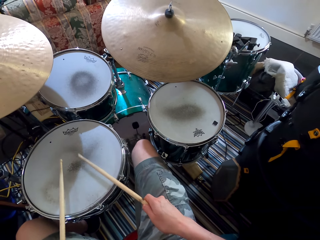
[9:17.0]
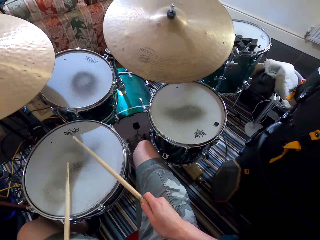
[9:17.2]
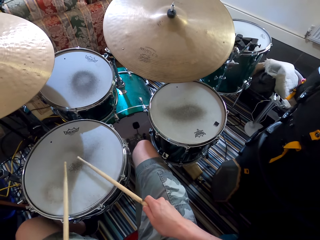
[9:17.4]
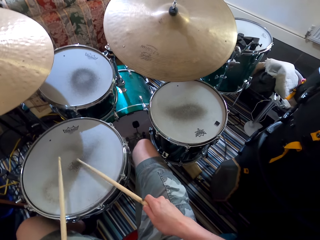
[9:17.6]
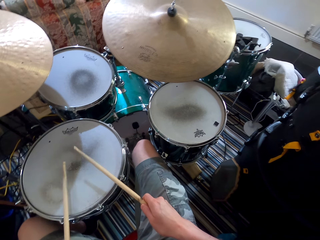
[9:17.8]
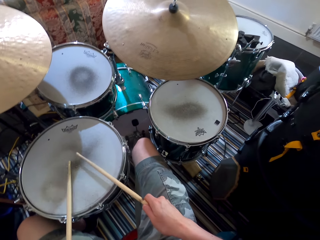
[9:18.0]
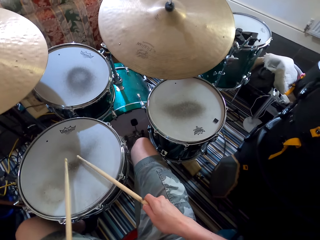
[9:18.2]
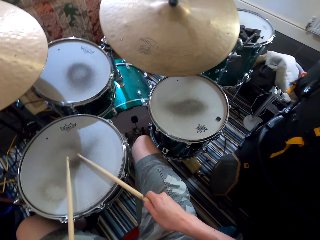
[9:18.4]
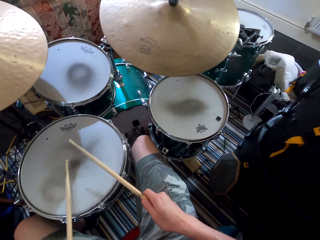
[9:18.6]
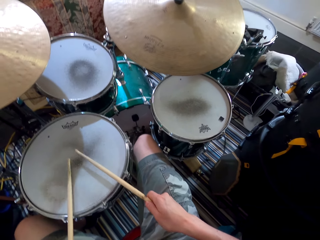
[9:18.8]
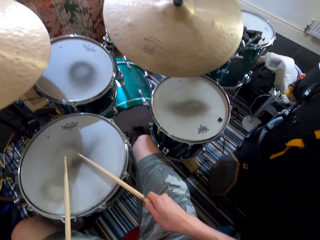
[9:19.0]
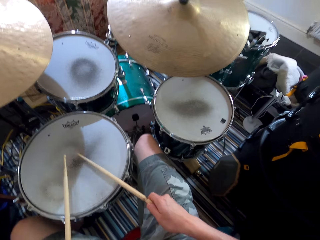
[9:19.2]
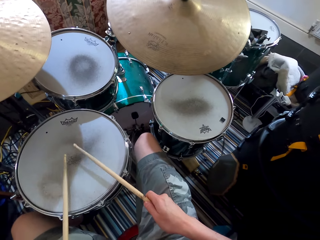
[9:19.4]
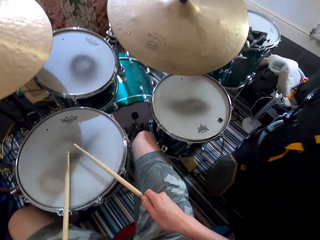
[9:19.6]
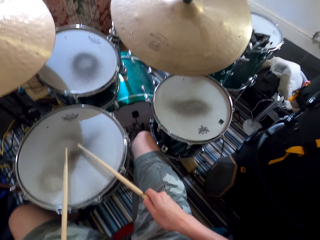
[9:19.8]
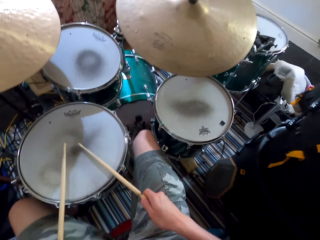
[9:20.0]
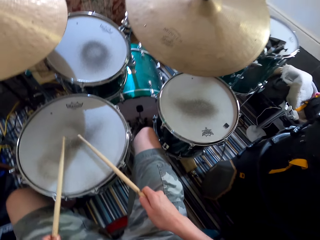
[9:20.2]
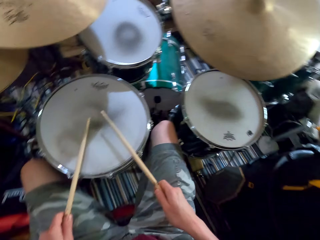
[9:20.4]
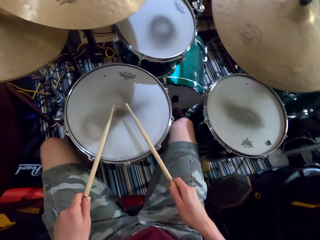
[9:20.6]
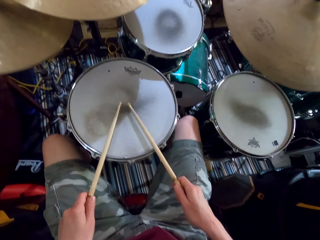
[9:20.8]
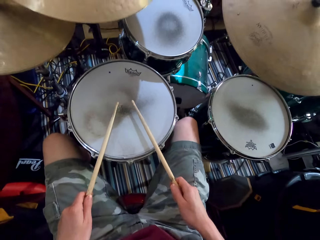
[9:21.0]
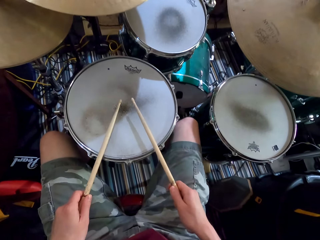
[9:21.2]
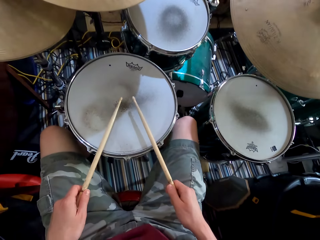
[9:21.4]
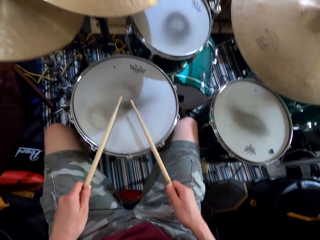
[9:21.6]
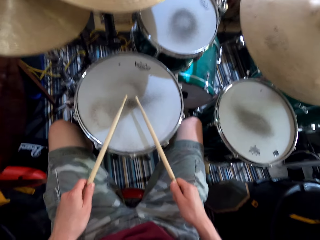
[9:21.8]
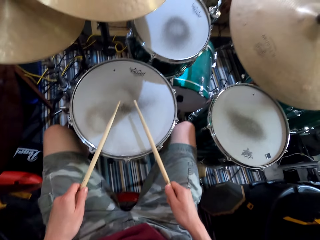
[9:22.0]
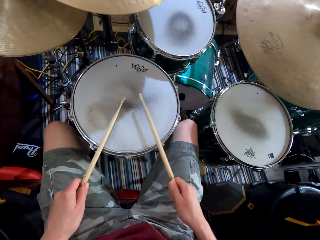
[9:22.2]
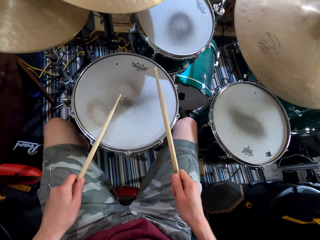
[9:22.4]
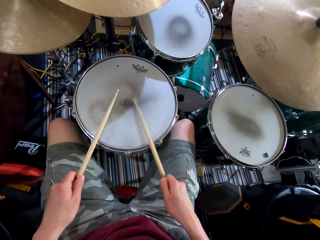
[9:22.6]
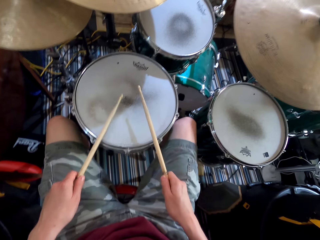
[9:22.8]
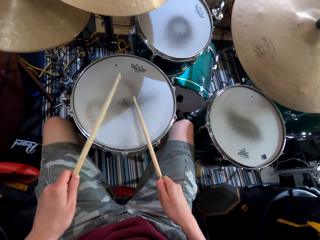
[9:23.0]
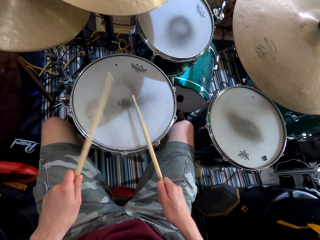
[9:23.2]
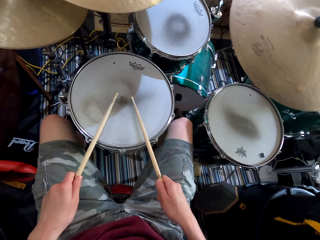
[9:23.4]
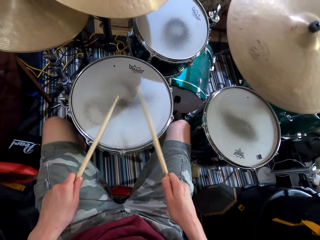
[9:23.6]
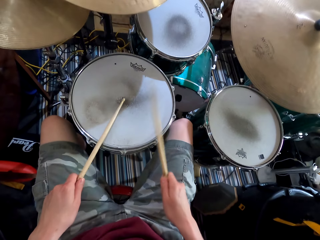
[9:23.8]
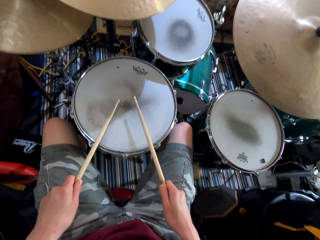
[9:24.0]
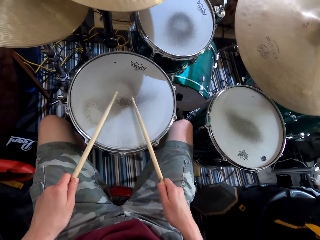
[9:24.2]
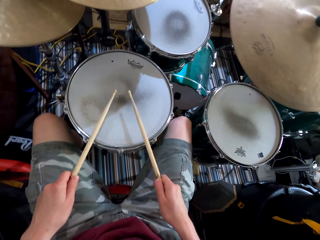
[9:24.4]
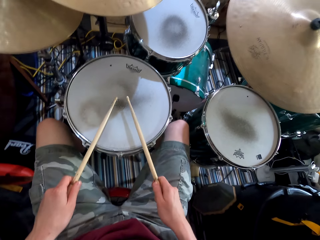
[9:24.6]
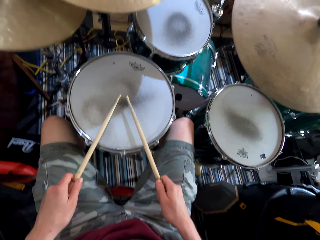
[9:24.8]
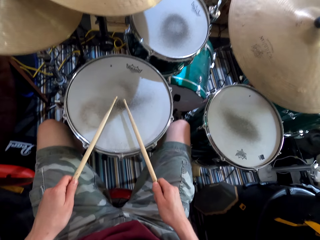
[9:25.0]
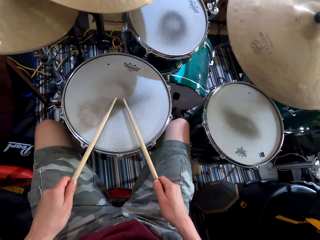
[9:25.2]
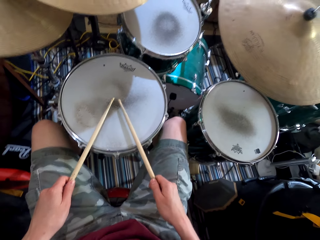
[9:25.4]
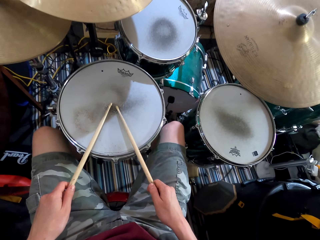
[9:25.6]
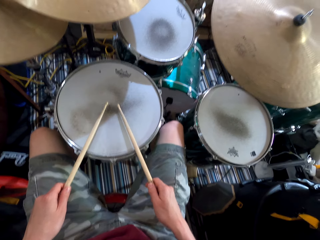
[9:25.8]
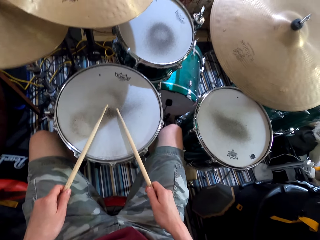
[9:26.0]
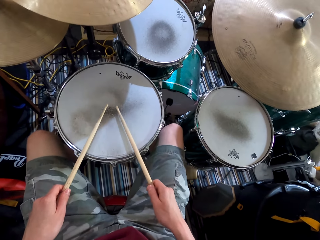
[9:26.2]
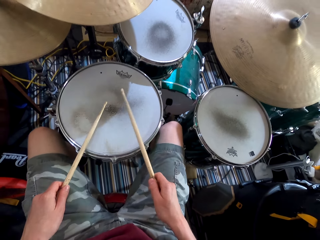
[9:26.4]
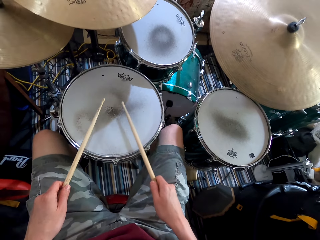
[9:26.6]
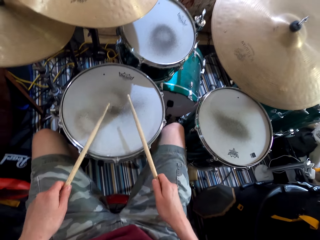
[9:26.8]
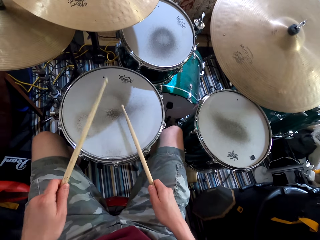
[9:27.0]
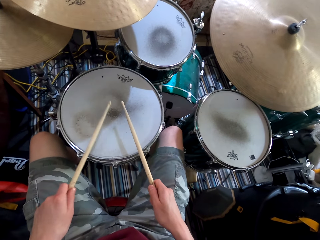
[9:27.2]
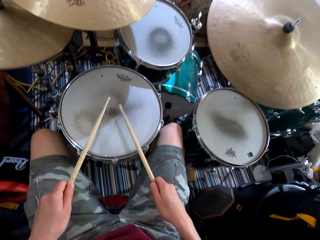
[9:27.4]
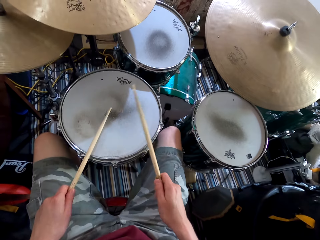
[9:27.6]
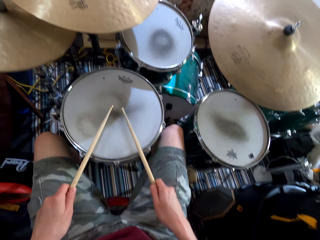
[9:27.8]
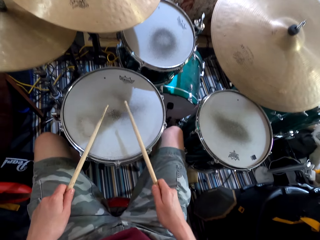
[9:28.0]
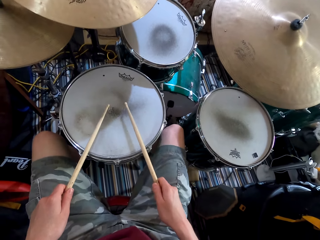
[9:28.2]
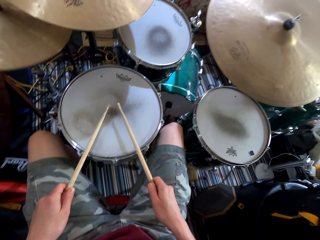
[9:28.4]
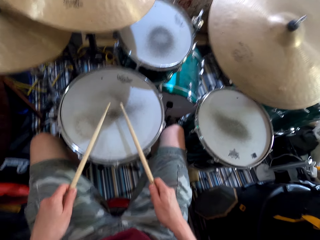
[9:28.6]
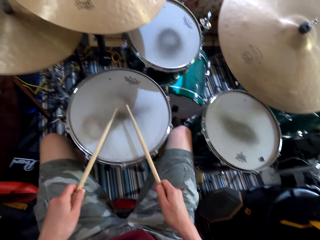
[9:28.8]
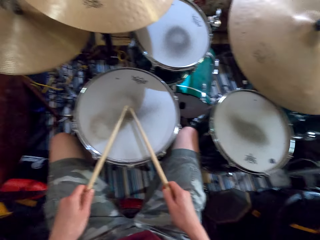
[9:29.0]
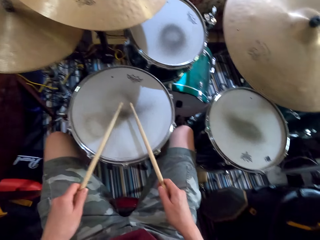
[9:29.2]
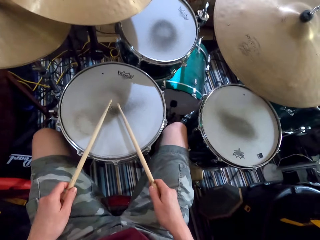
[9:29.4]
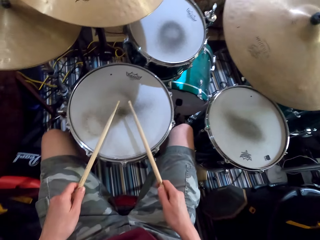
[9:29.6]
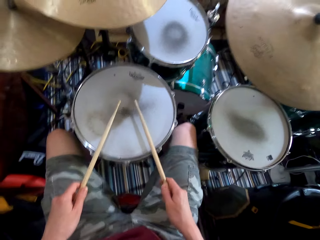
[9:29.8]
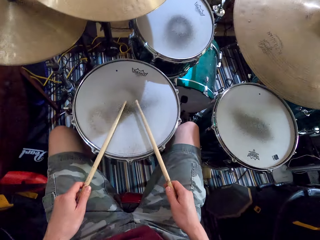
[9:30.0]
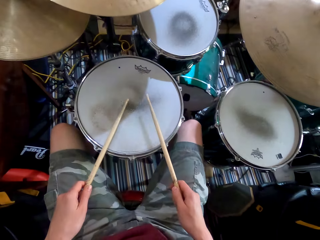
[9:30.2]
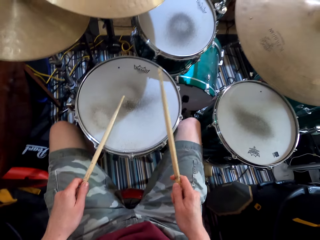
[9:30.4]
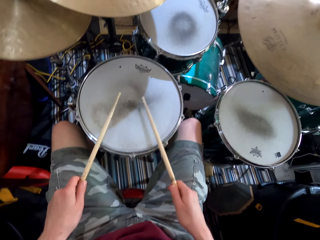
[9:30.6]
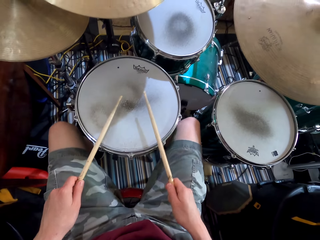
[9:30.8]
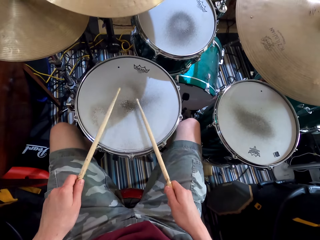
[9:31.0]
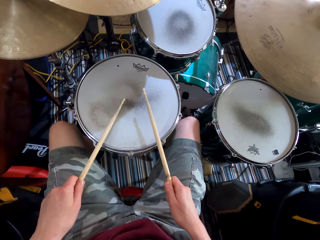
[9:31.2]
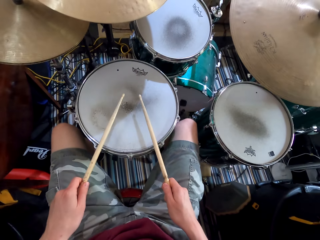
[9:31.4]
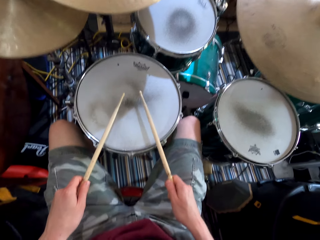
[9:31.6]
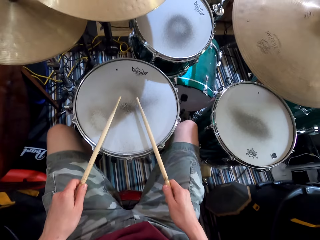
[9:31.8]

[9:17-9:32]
The camera wearer shakes a leg. They play the drums. They shake a leg. They play the drum. They shake their legs. They play the drums.

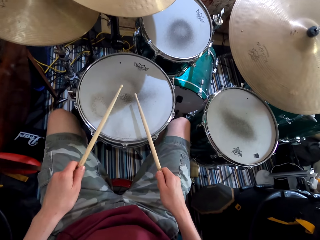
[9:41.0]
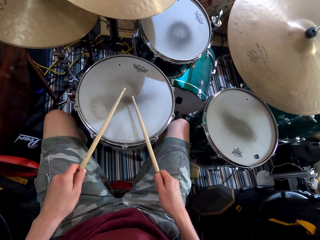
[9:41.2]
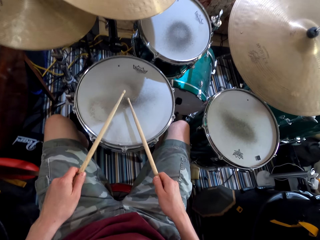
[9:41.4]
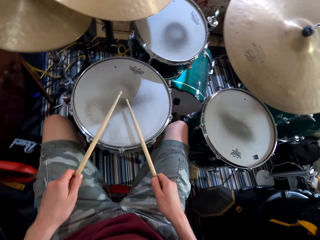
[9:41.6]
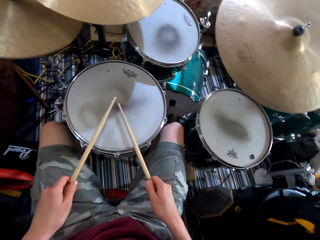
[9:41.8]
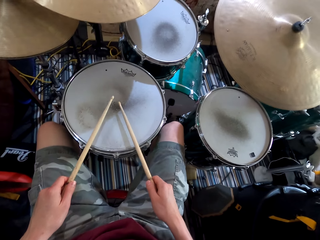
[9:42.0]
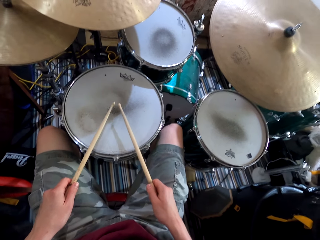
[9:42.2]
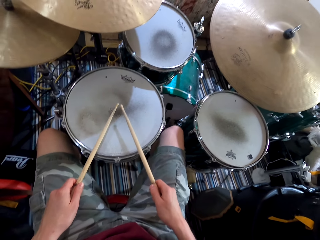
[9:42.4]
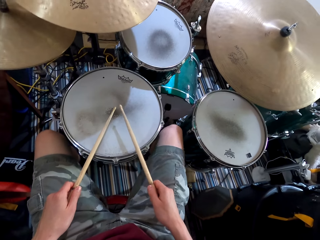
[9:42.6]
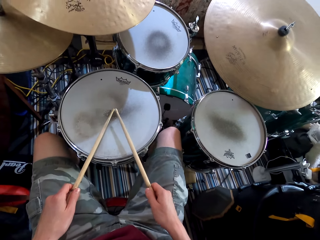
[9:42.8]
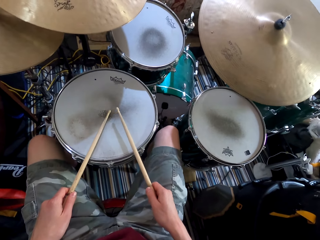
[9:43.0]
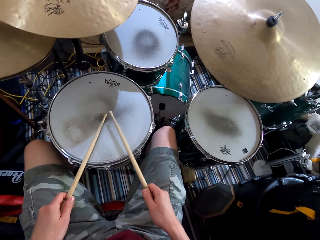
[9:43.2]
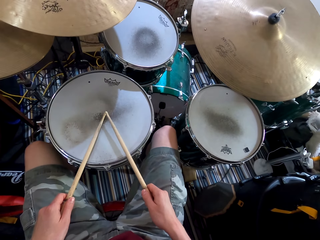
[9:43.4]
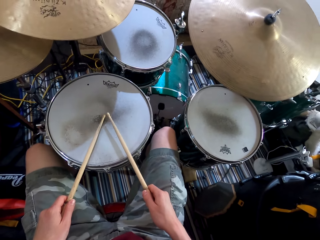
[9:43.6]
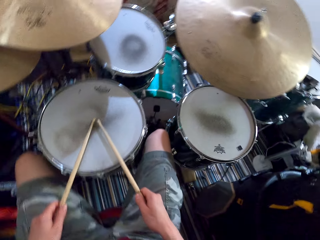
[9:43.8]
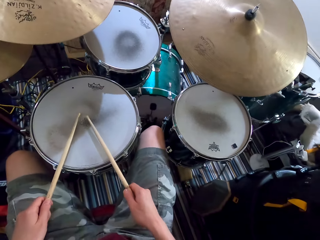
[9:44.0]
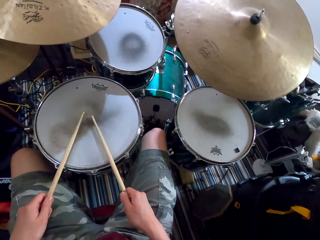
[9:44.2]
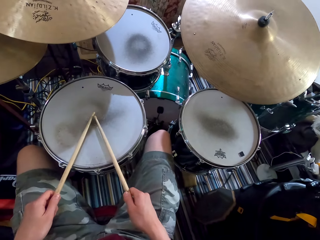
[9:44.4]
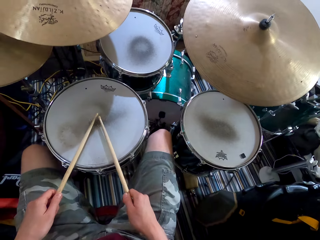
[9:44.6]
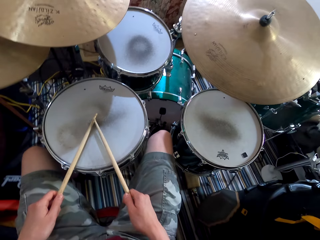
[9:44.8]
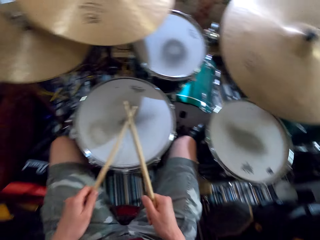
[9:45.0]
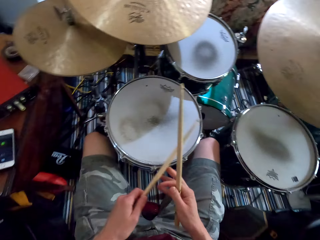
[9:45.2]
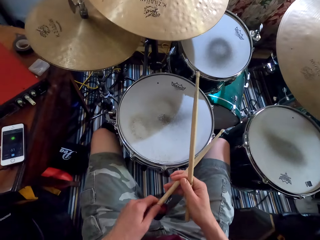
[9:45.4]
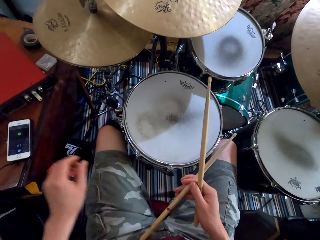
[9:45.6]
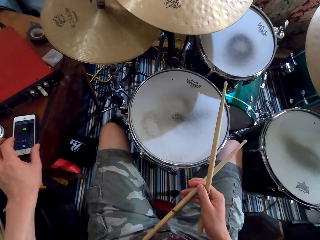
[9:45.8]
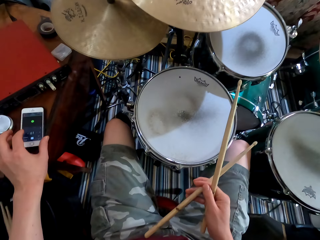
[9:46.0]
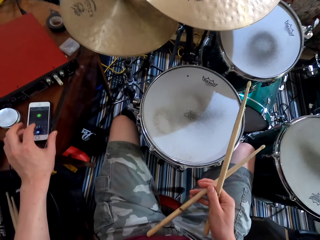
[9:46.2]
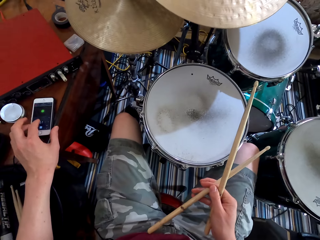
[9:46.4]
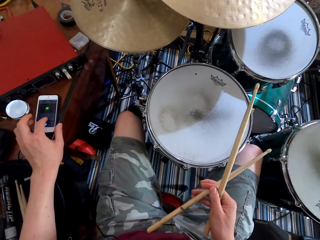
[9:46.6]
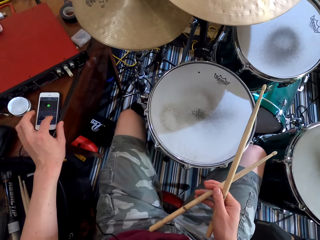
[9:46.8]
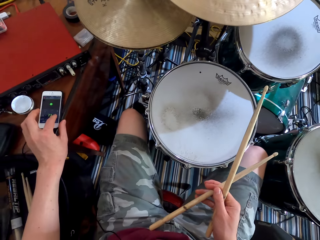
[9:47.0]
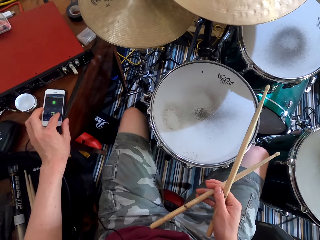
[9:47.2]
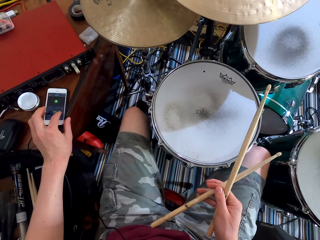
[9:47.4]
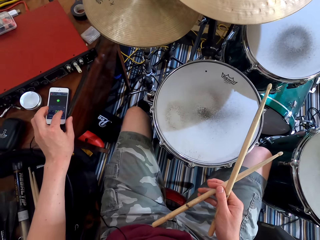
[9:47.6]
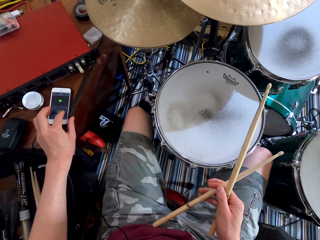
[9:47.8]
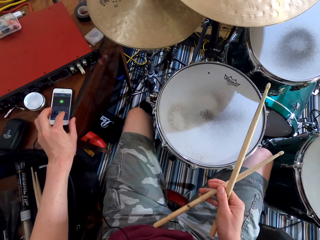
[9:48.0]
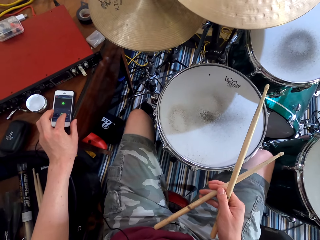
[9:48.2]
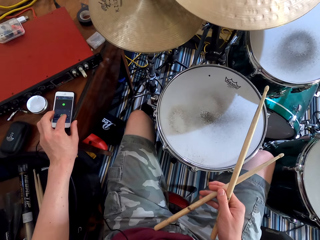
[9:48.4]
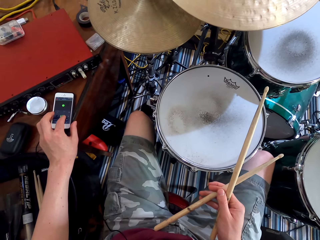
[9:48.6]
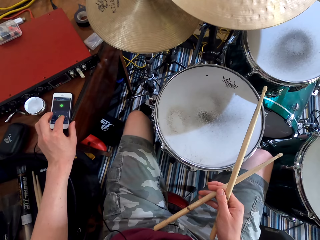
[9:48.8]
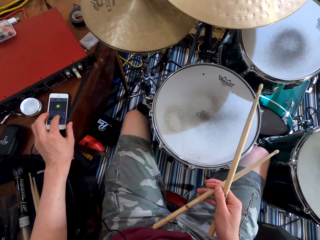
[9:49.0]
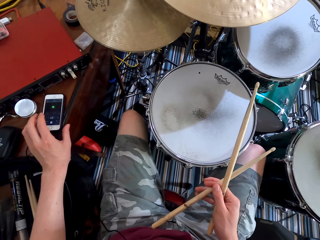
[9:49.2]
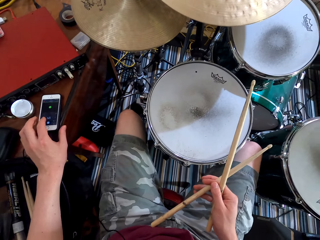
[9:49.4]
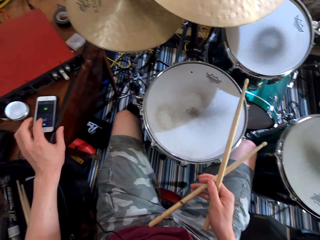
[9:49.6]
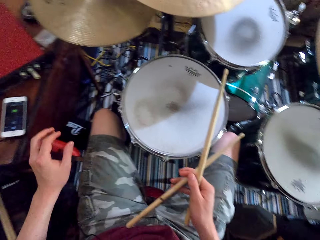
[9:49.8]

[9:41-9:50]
The camera wearer shakes their legs. They hold the drumsticks with one hand. They touch the phone on the table. They scroll on the phone.
